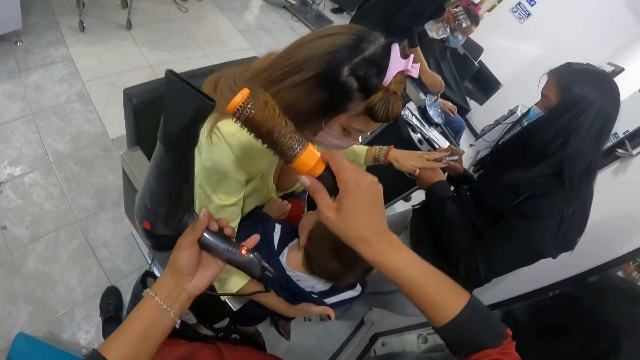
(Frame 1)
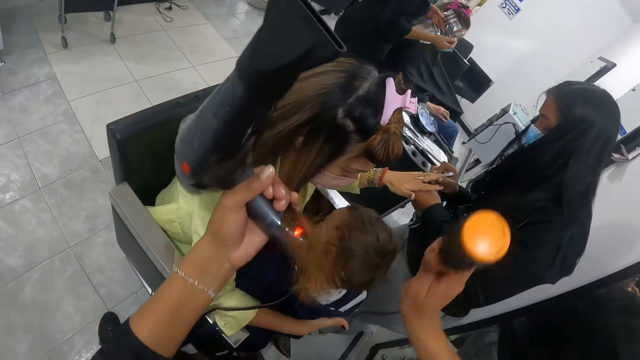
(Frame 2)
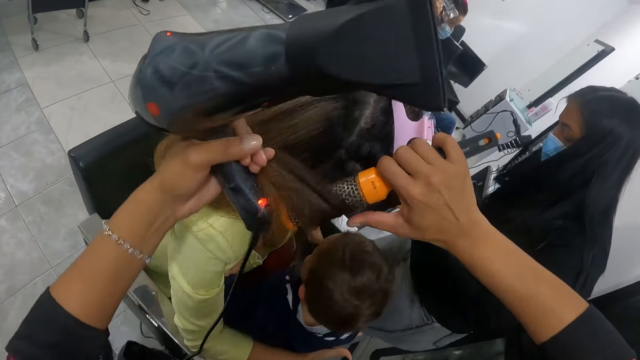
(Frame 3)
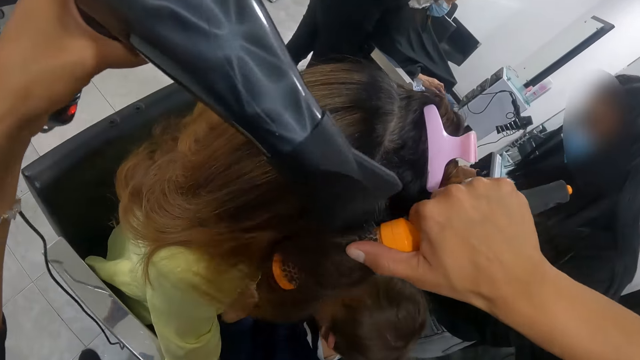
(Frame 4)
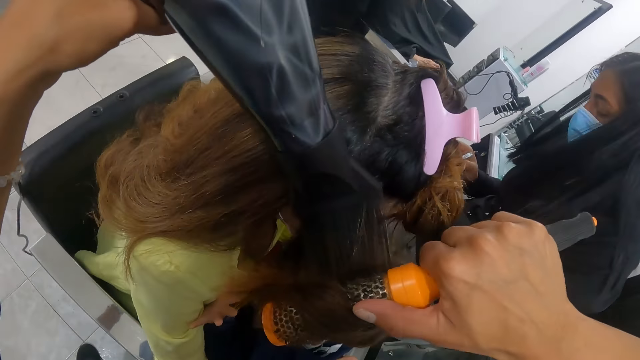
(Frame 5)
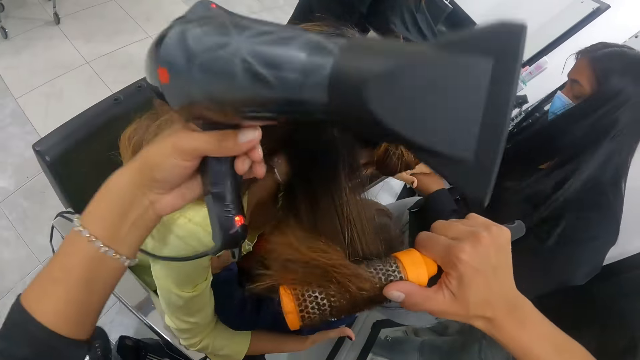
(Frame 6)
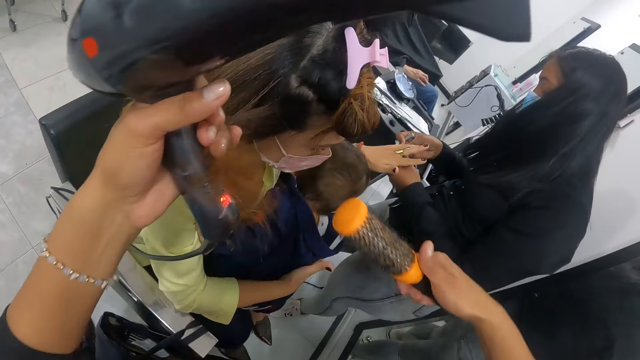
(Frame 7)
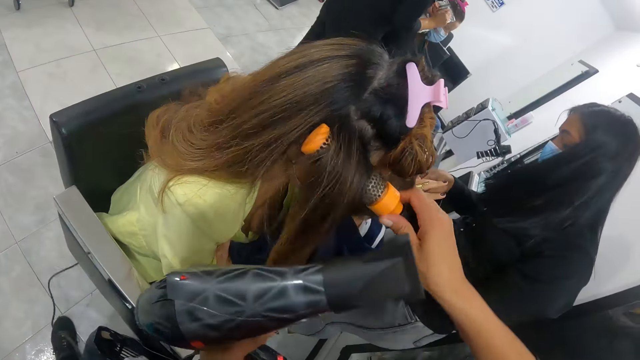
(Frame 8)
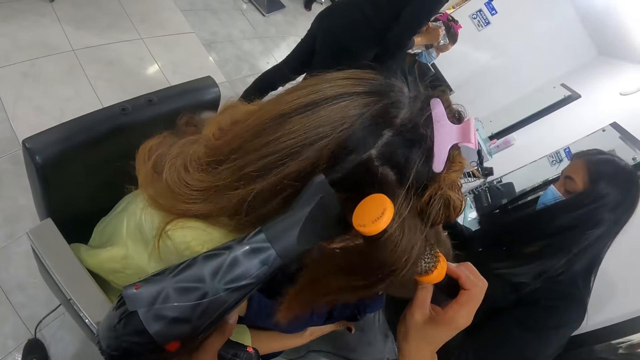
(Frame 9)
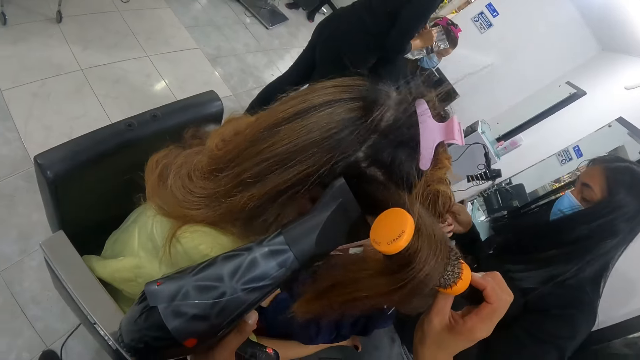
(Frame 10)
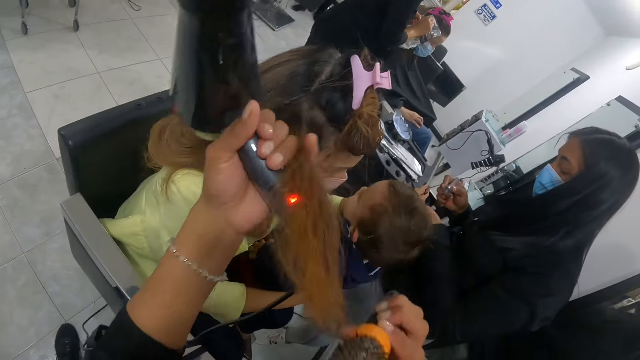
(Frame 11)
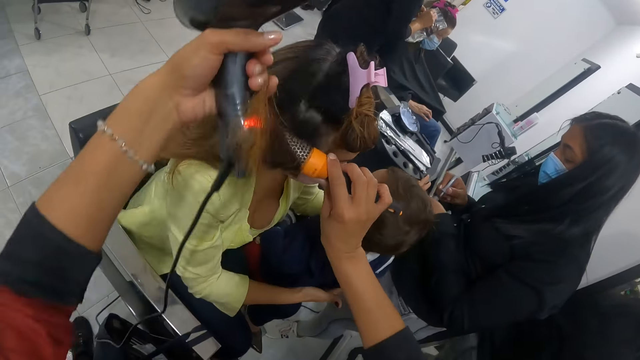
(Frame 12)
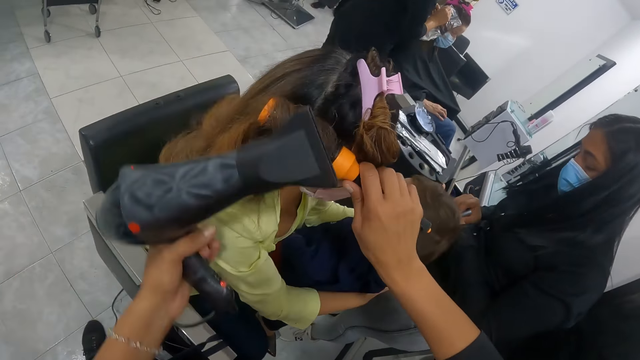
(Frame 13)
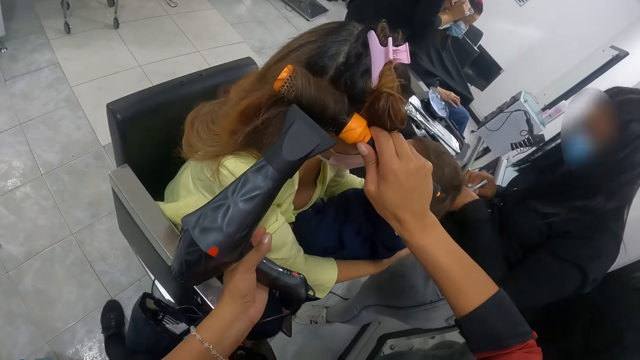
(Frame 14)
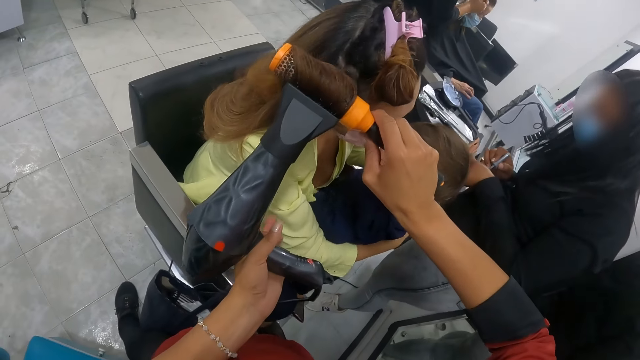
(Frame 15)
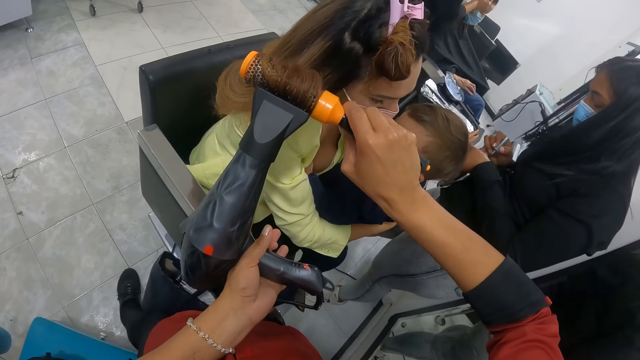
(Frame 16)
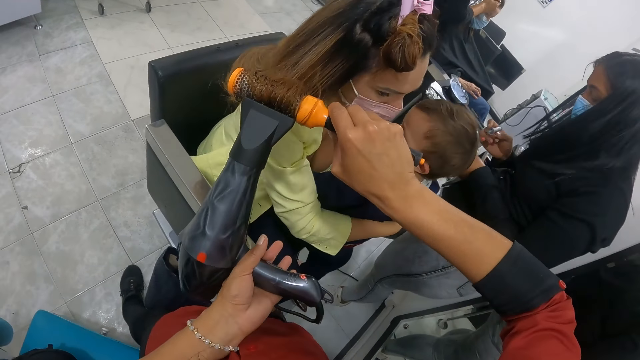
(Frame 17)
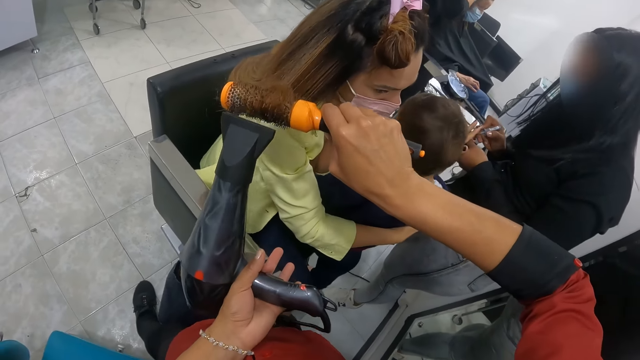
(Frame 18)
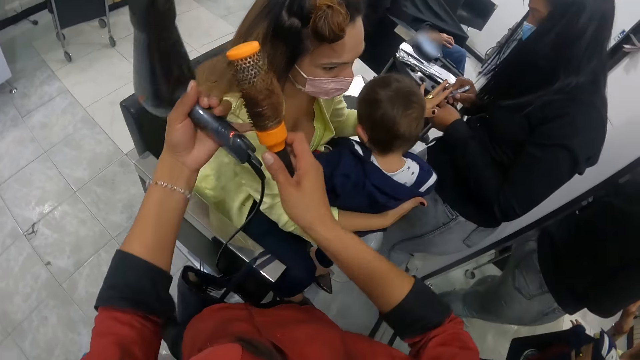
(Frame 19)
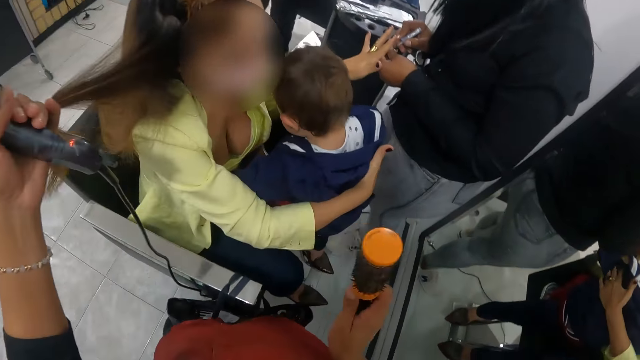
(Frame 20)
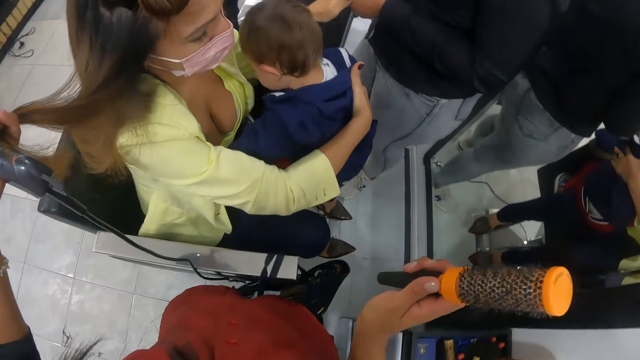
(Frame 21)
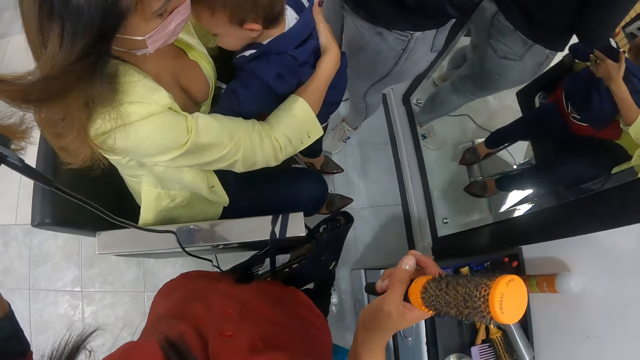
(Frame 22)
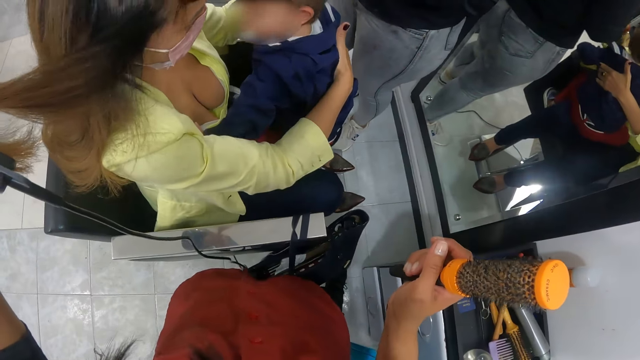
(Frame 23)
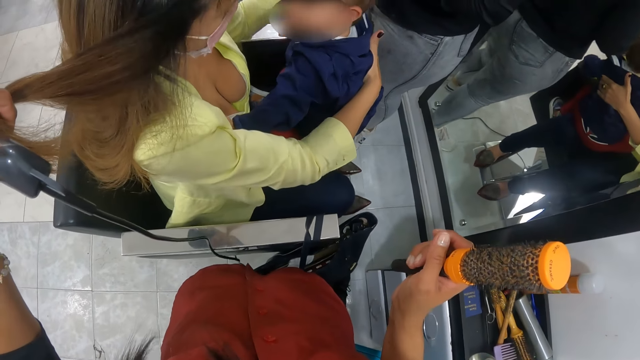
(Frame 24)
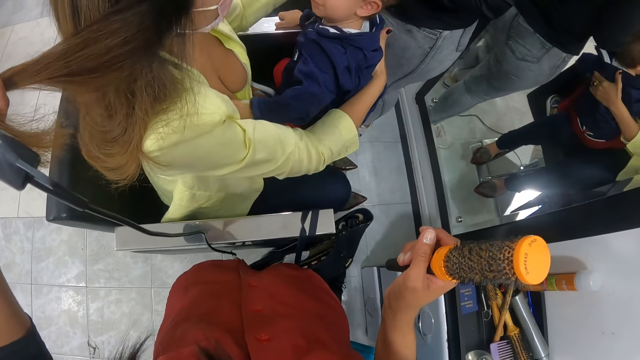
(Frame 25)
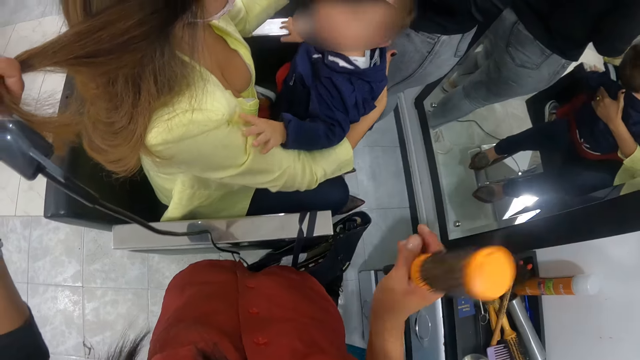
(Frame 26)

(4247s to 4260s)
The camera wearer holds the woman's hair with her left hand. She removes the hair straightener brush from the woman's hair with her right hand. She places the hair brush straightener in her right hand on the woman's hair with her left hand. She drops the woman's hair on the hair brush straightener in her right hand with her left hand. She dries the woman with the hair dryer in her left hand. She straightens the woman's hair with the hair brush straightener in her right hand. She holds the woman's hair with her left hand. She removes the hair straightener brush from the woman's hair with her right hand. She places the hair brush straightener in her right hand on the woman's hair with her left hand. She drops the woman's hair on the hair brush straightener in her right hand with her left hand. She dries the woman with the hair dryer in her left hand. She straightens the woman's hair with the hair brush straightener in her right hand. She holds the woman's hair with her left hand. She removes the hair straightener brush from the woman's hair with her right hand. She places the hair brush straightener in her right hand on the woman's hair with her left hand. She rolls the woman's hair on the hair brush straightener in her right hand with her left hand. Another woman dips the nail polish brush in the nail polish in her left hand with her right hand. The camera wearer dries the first woman with the hair dryer in her left hand. She straightens the first woman's hair with the hair brush straightener in her right hand. The other woman removes the nail polish brush from the nail polish in her left hand with her right hand. The other woman paints the first woman's left hand with the nail polish brush in her right hand. The camera wearer holds the first woman's hair with her left hand. She removes the hair straightener brush from the first woman's hair with her right hand. She holds the comb.

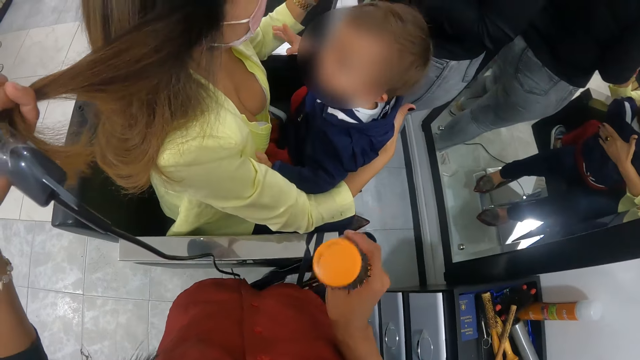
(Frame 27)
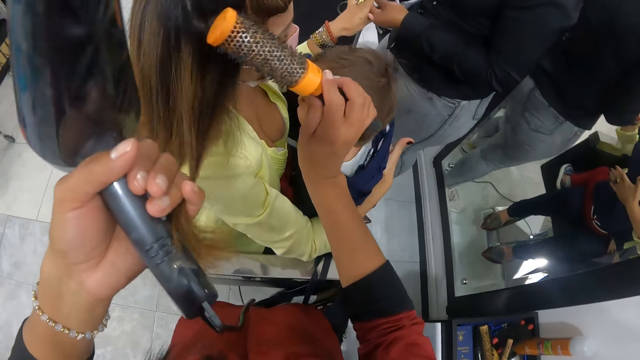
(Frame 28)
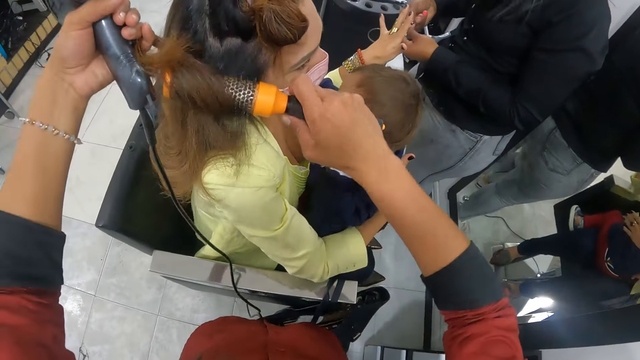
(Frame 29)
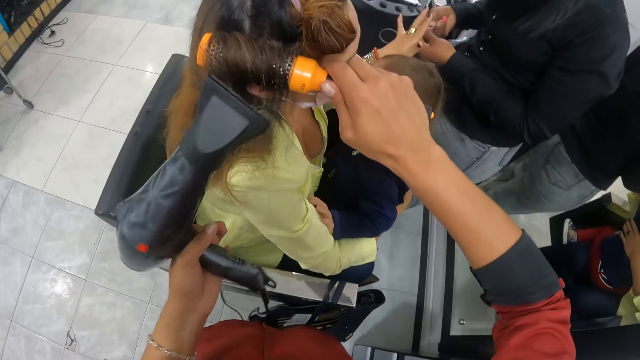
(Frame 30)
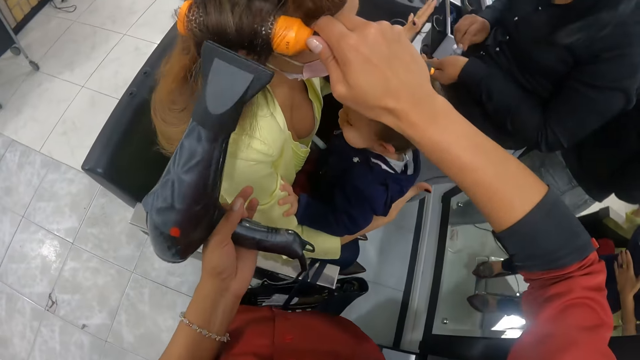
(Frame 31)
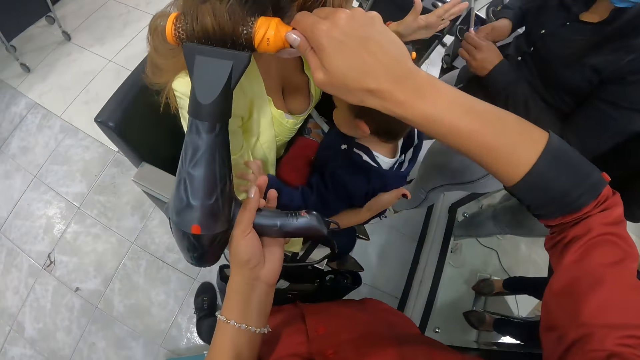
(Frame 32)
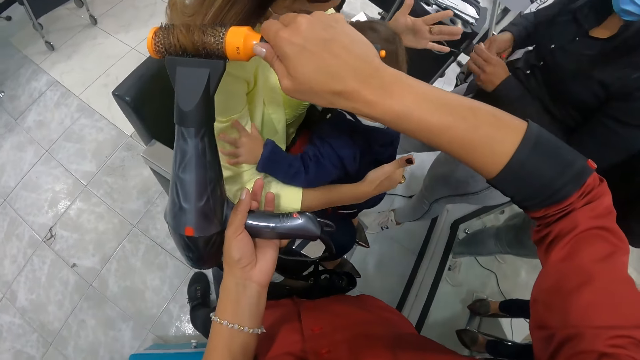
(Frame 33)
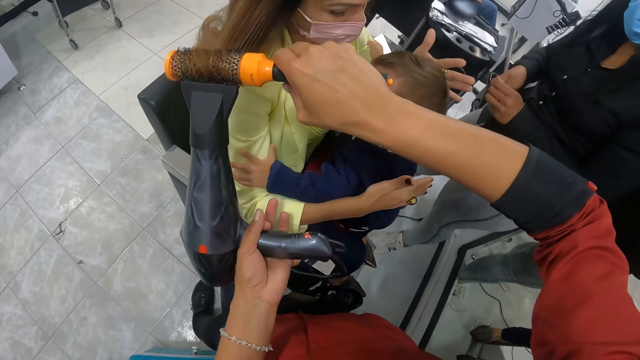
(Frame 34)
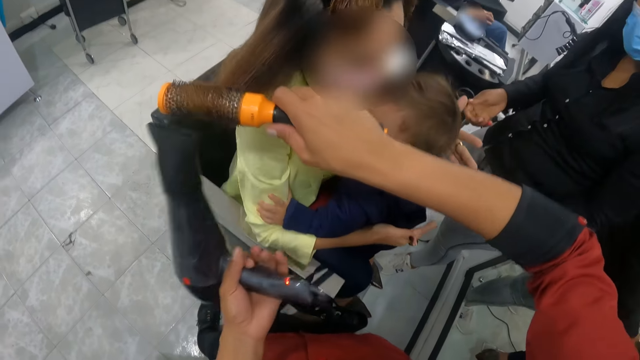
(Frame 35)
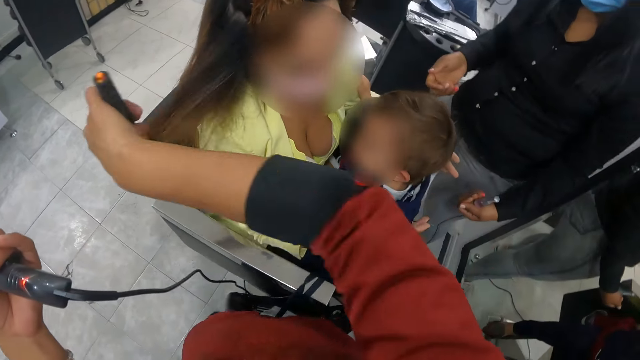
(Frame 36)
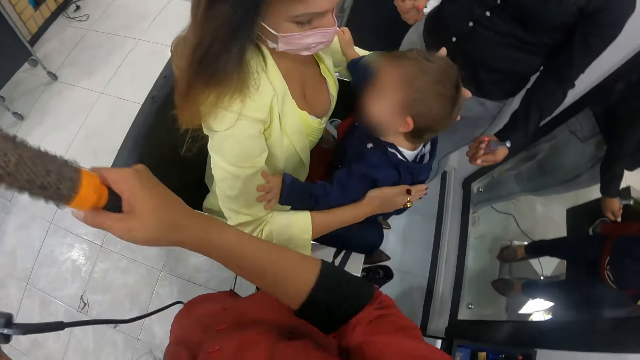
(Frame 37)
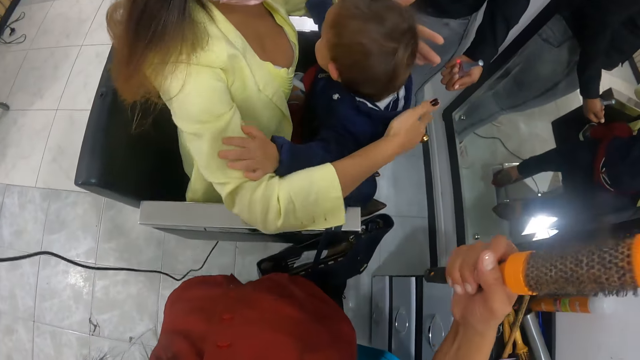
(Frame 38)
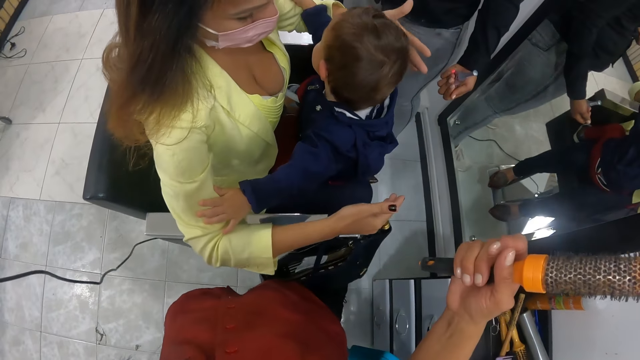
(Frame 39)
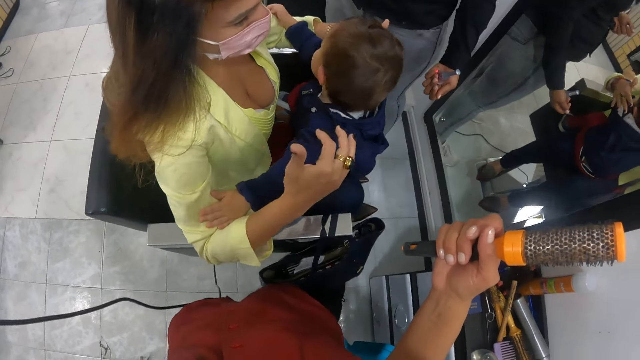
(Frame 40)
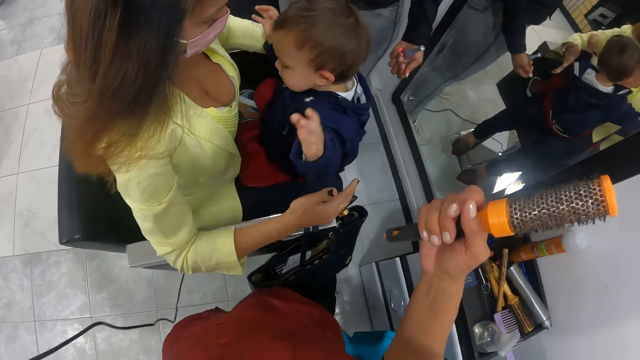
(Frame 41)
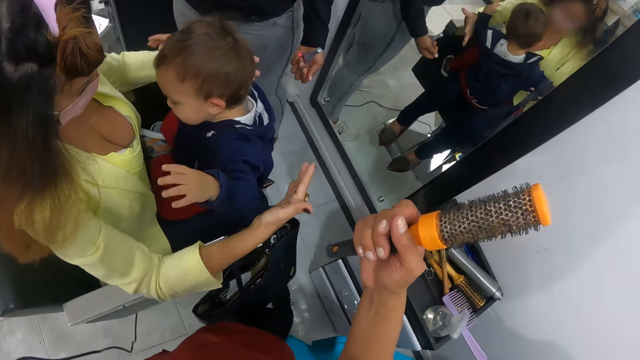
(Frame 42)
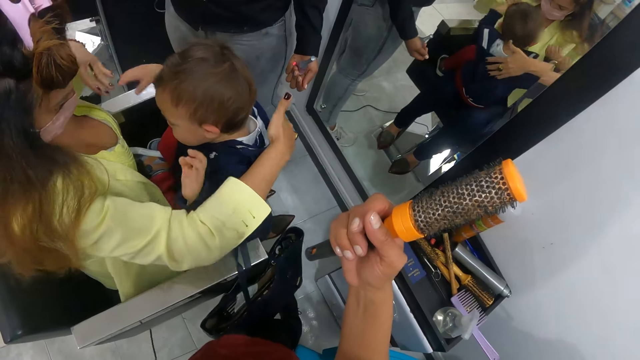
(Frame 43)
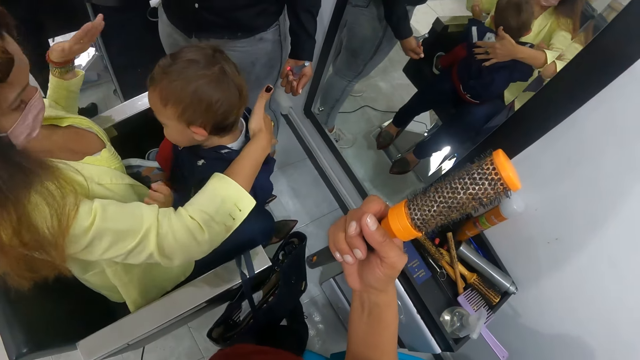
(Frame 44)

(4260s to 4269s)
The camera wearer places the hair brush straightener in her right hand on the woman's hair with her left hand. She dresses the woman's hair with the comb and the blow-dry. She rolls the woman's hair on the hair brush straightener in her right hand with her left hand. She dries the woman with the hair dryer in her left hand. Another woman closes the nail polish in her left hand with the nail polish brush in her right hand. The camera wearer straightens the first woman's hair with the hair brush straightener in her right hand. The first woman interacts with a child. The camera wearer removes the hair straightener brush from the first woman's hair with her right hand. She watches the first woman.
